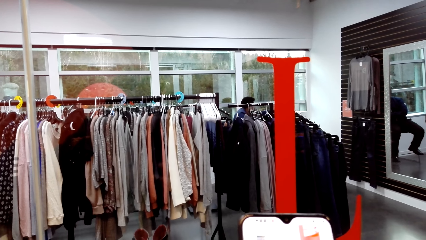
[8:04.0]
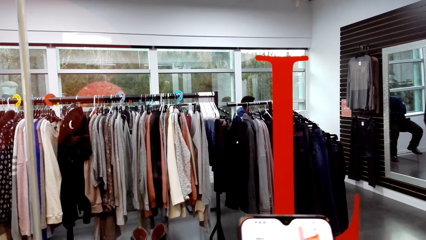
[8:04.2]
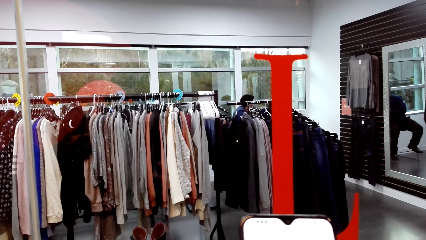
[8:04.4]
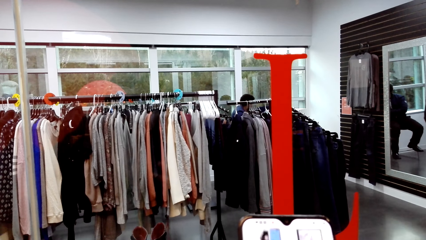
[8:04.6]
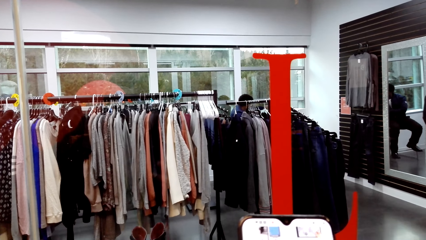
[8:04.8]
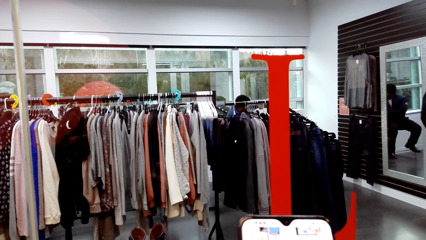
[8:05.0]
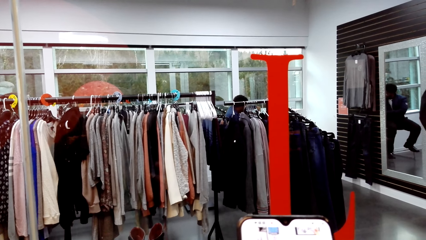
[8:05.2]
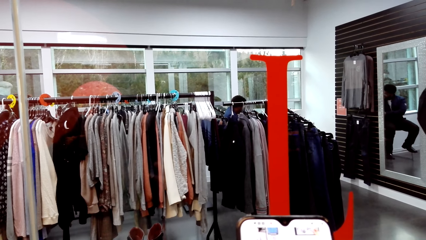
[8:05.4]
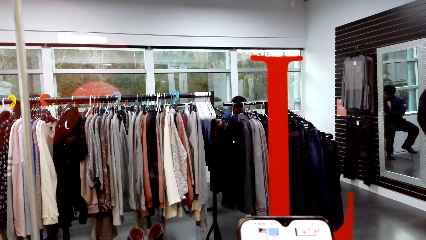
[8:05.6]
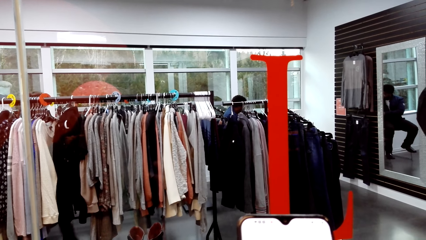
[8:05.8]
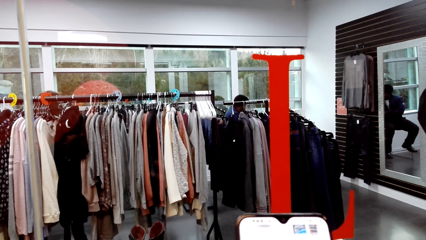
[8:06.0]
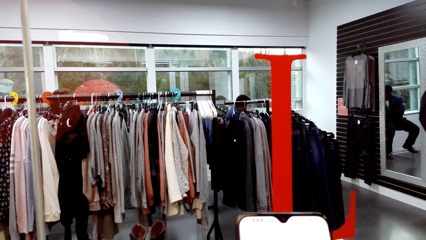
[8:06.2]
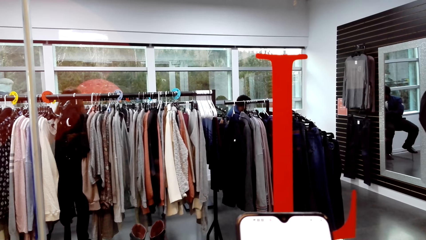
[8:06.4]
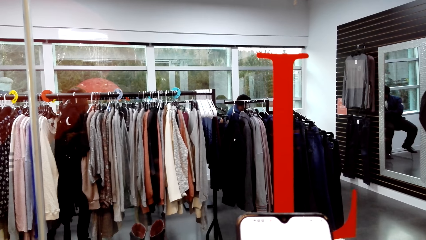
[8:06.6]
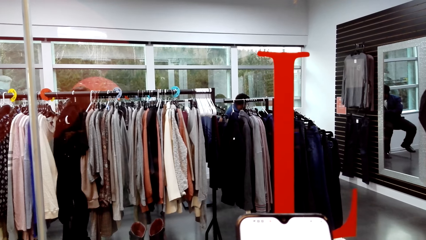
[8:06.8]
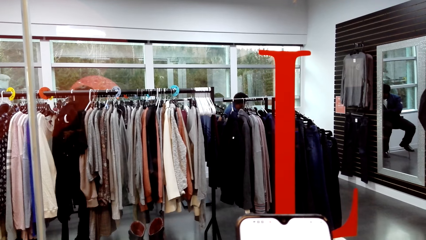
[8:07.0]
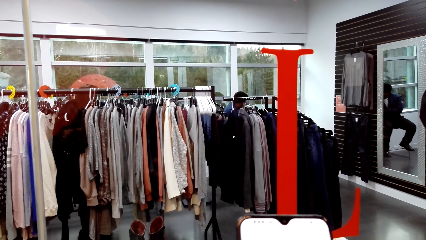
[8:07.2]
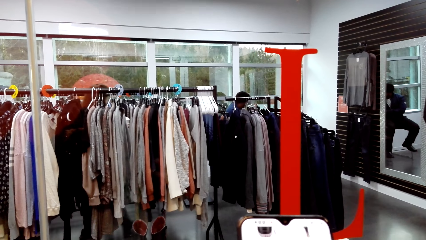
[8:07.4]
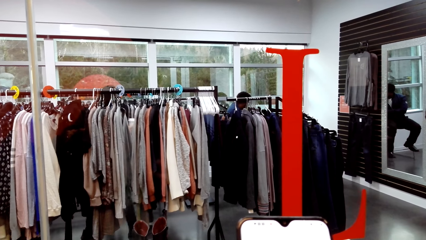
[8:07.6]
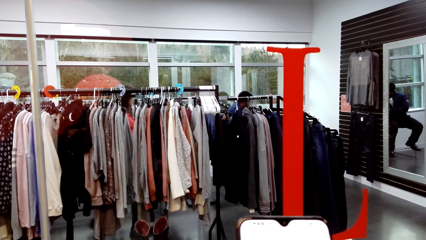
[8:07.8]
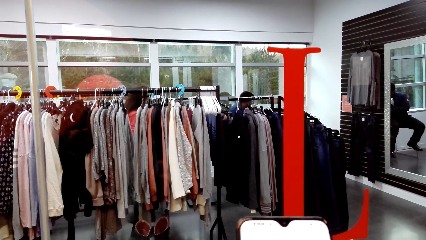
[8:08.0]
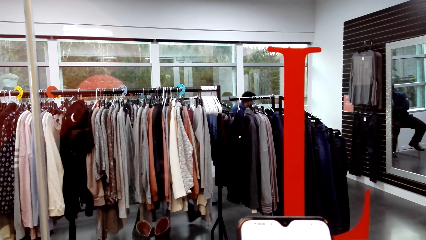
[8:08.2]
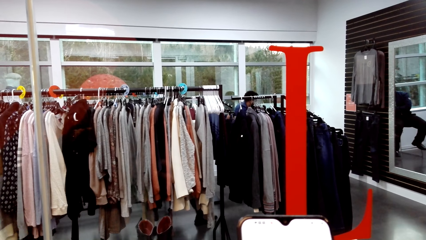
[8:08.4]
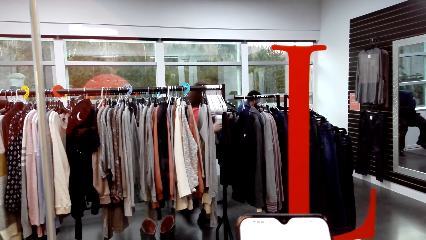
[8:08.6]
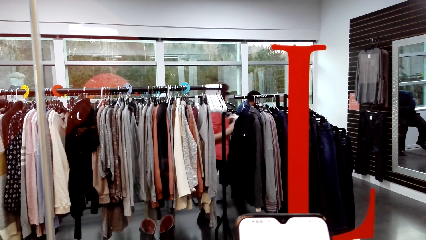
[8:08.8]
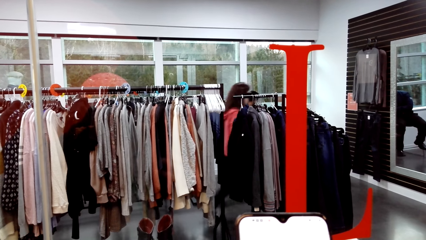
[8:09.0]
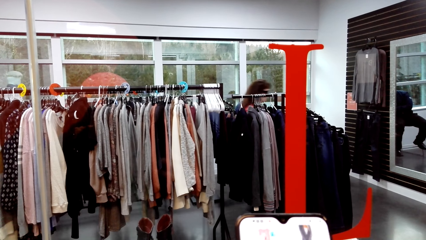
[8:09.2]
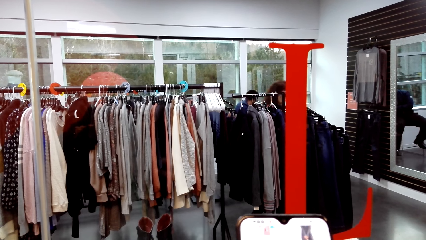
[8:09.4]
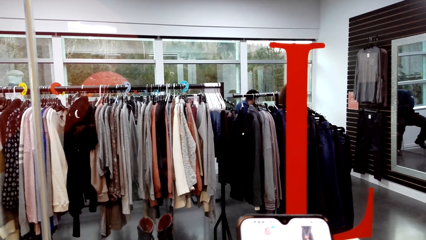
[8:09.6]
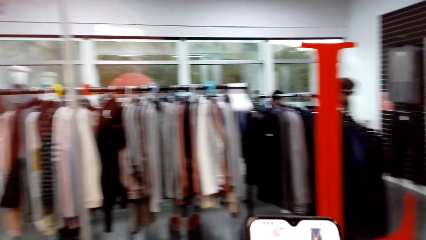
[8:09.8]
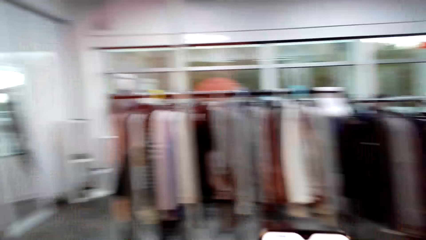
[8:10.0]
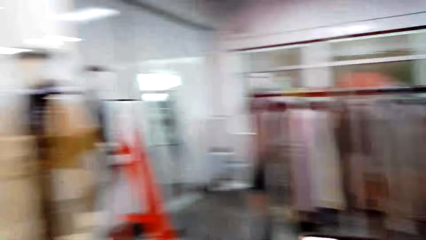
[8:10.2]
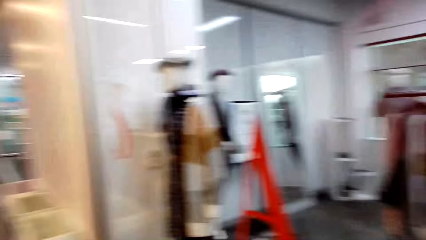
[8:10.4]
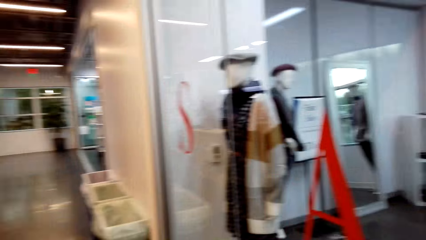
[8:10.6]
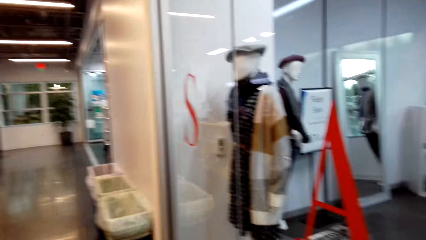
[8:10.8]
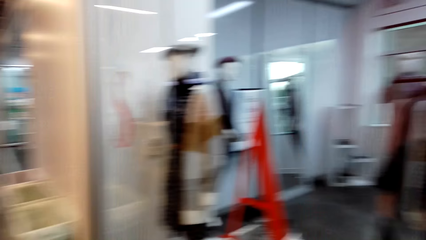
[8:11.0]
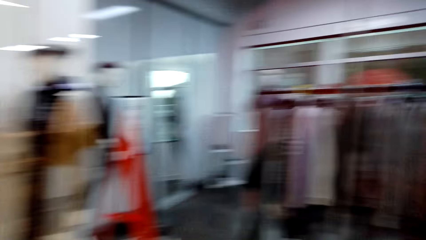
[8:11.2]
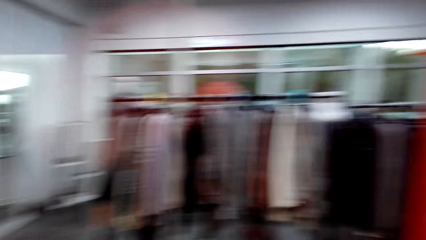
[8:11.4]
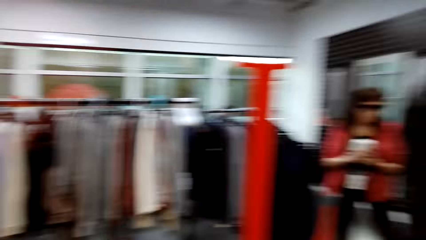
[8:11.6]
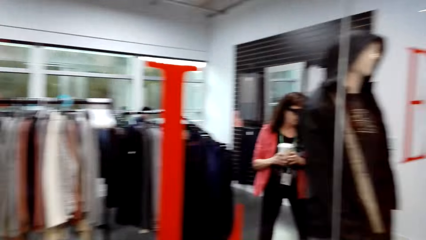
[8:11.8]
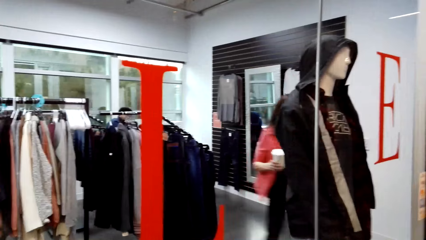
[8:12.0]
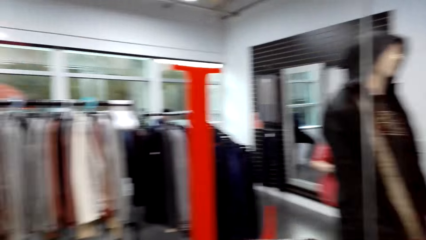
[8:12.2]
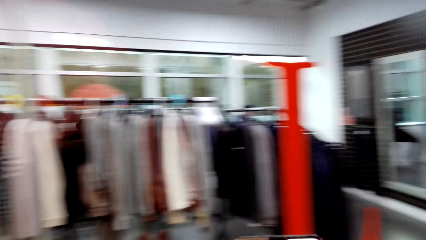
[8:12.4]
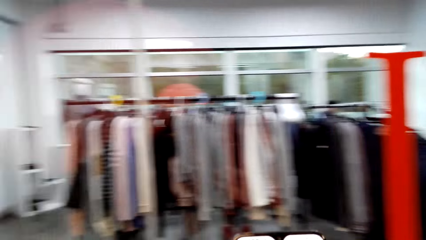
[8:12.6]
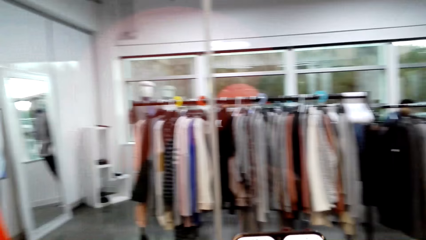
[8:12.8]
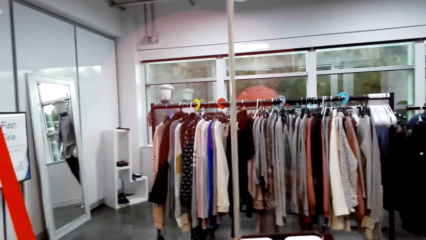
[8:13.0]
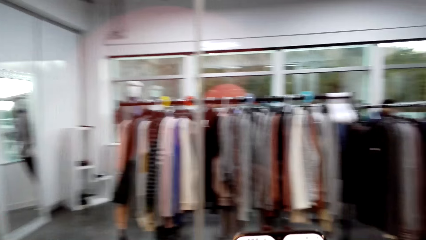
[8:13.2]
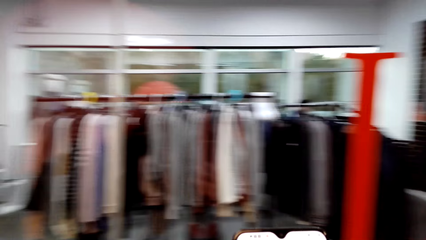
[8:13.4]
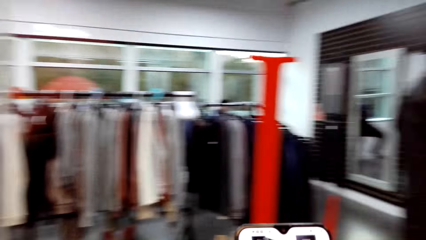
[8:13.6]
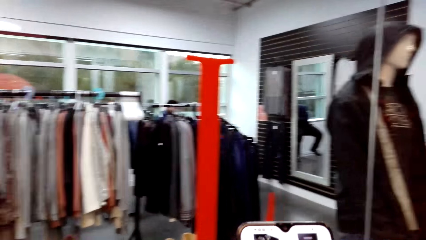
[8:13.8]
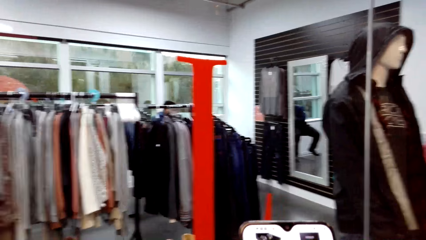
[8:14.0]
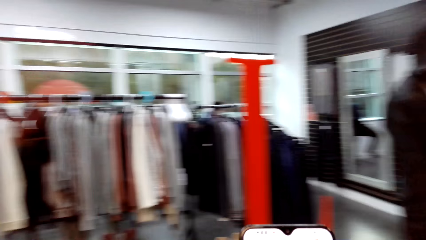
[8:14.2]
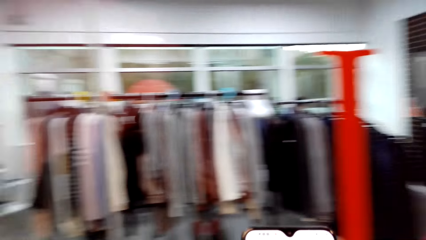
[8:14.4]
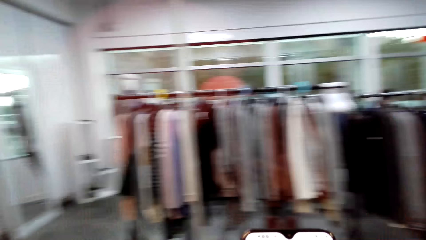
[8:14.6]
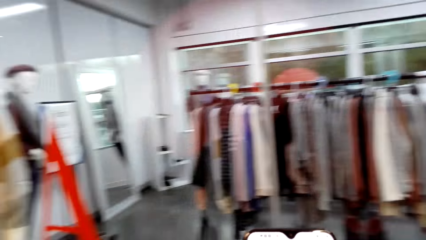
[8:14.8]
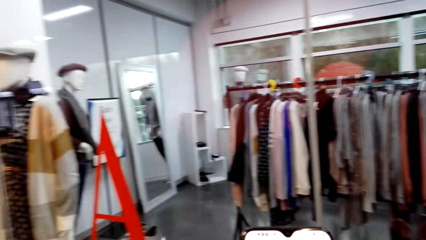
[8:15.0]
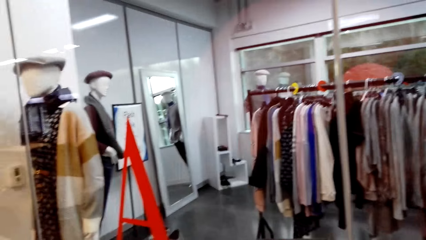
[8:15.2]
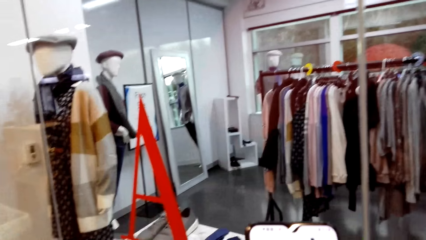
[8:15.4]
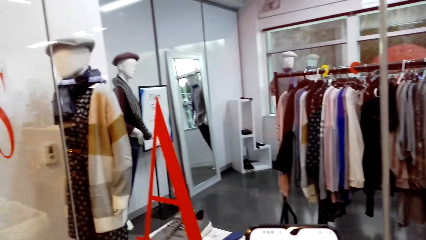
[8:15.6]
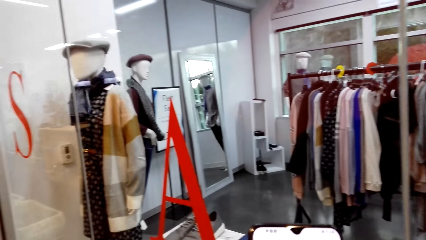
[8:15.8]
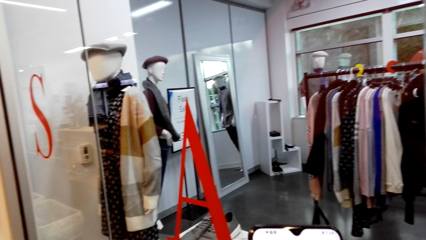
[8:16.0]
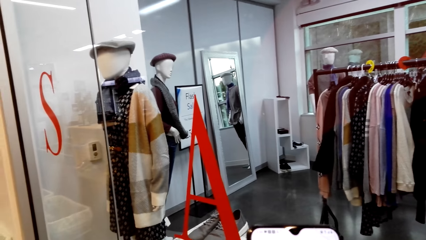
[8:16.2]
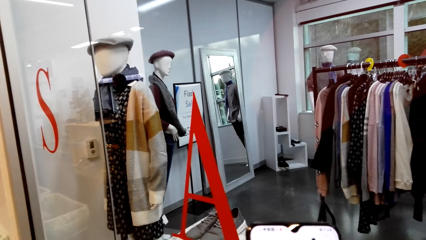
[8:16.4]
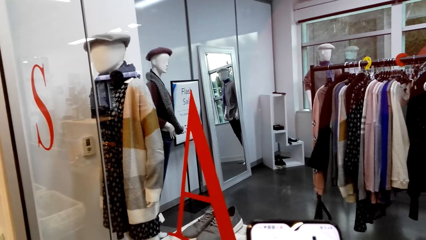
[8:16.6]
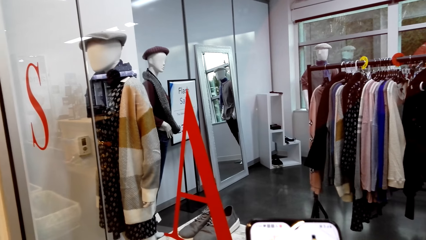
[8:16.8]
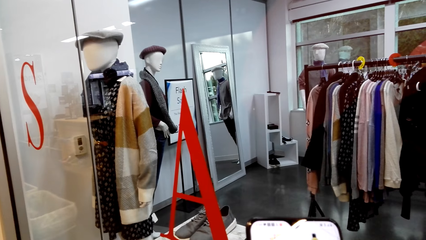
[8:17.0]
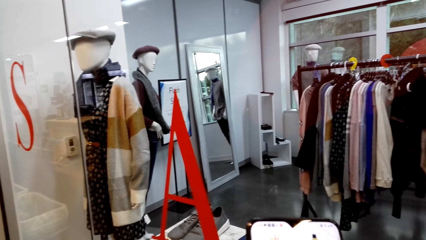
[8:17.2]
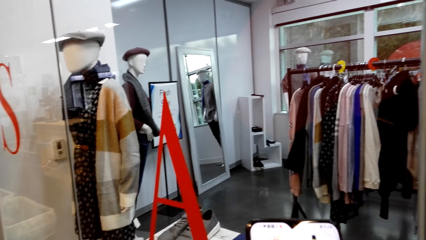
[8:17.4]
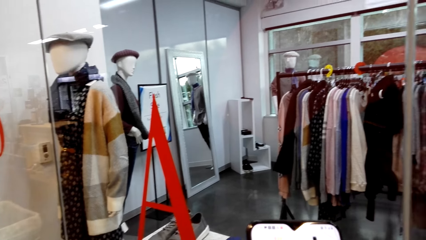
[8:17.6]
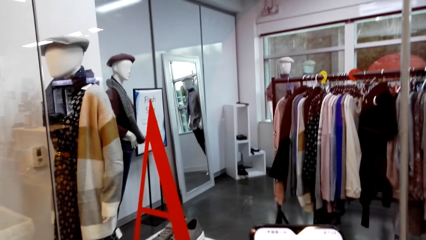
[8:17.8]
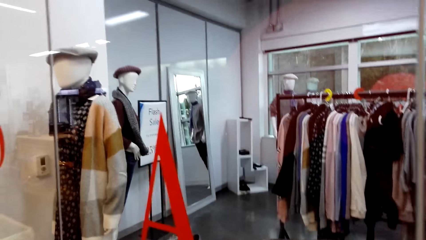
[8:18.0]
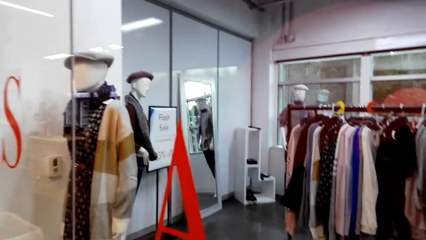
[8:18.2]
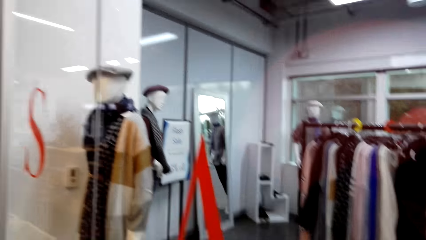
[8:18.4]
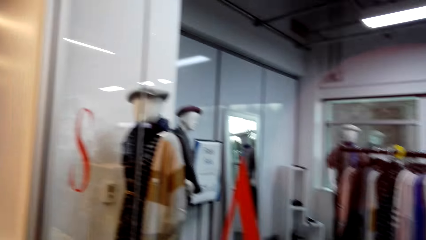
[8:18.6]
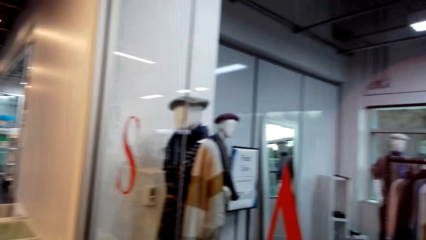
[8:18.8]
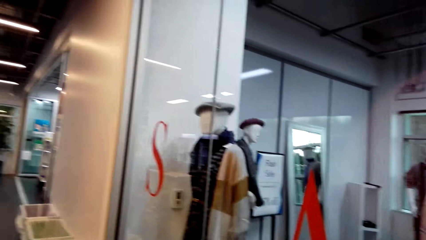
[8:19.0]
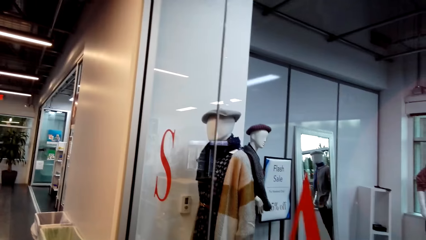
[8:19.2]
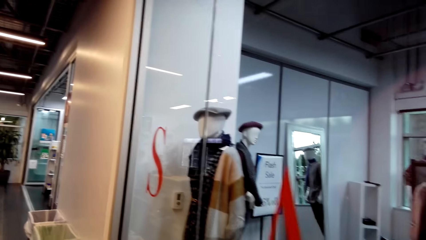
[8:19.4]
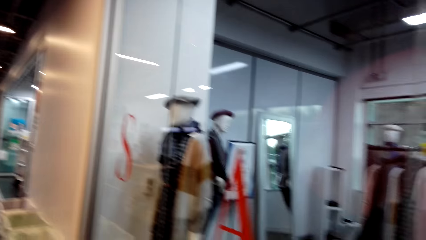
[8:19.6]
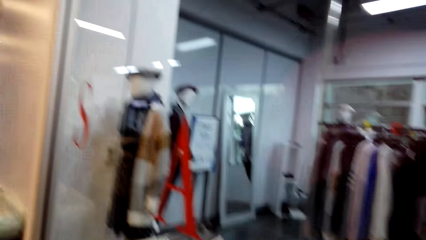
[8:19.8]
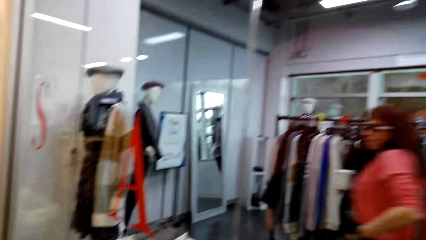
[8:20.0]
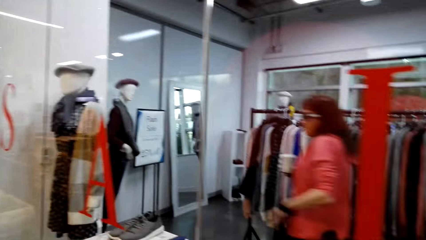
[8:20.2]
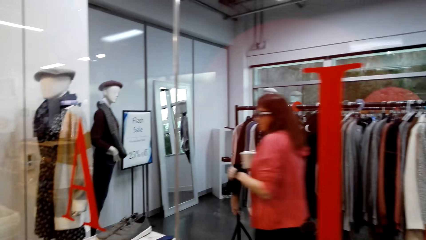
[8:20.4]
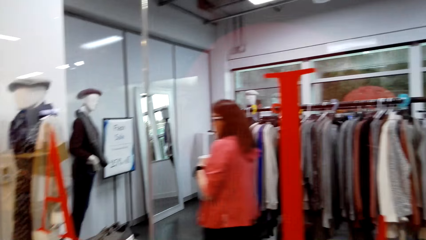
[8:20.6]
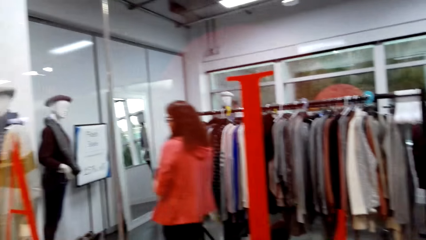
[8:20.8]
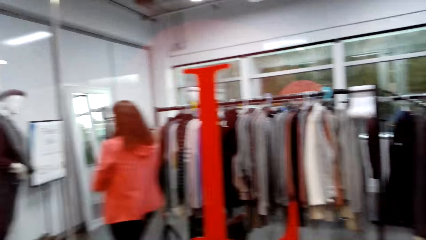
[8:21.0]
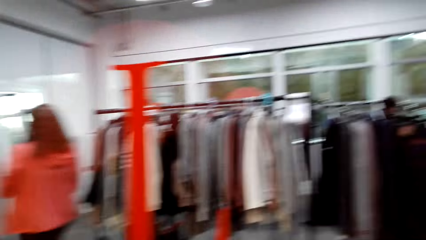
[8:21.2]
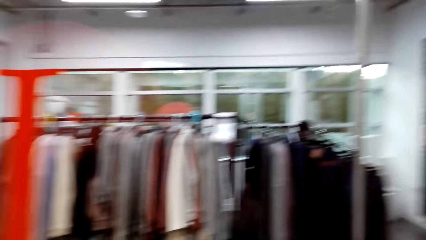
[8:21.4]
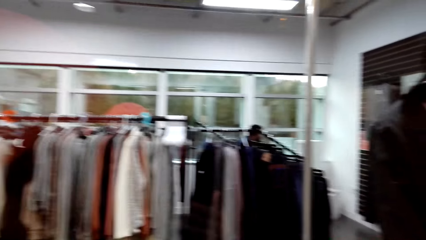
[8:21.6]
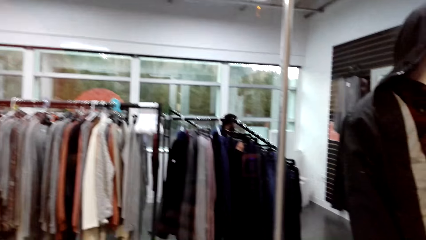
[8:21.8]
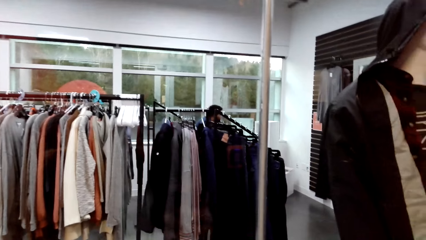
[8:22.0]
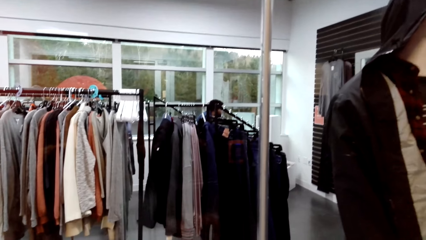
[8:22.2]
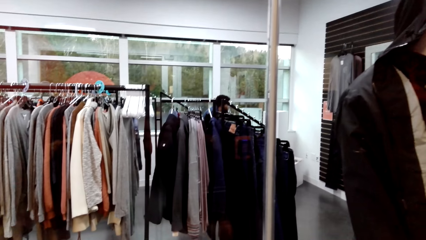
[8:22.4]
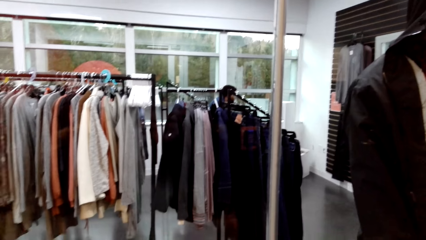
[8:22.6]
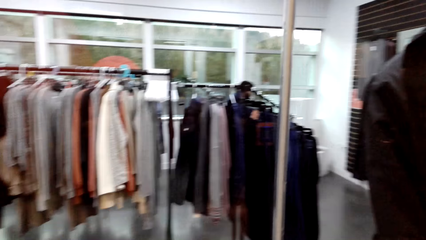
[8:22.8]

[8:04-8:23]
The camera wearer dials the phone. They look around and talk. They look at the phone.
